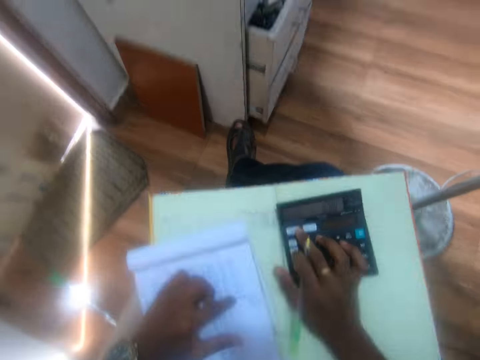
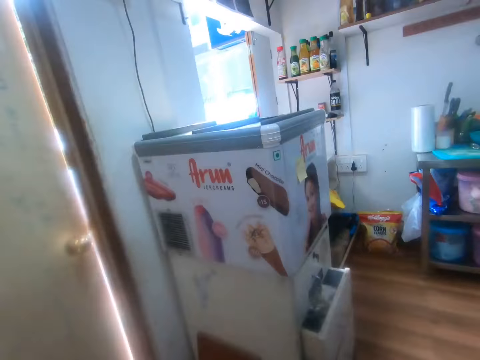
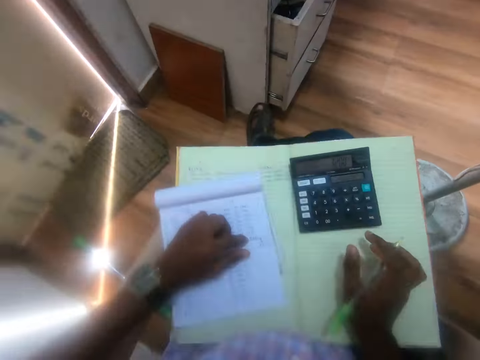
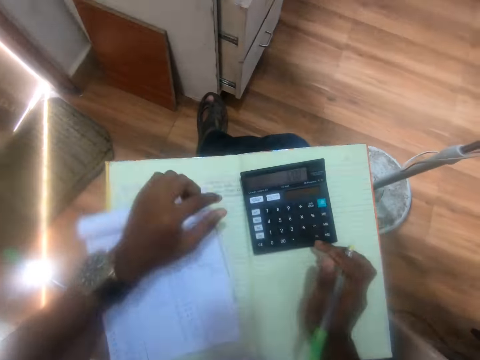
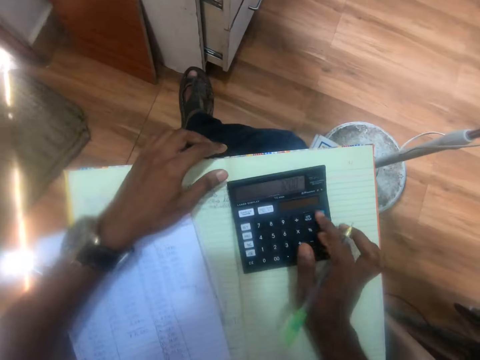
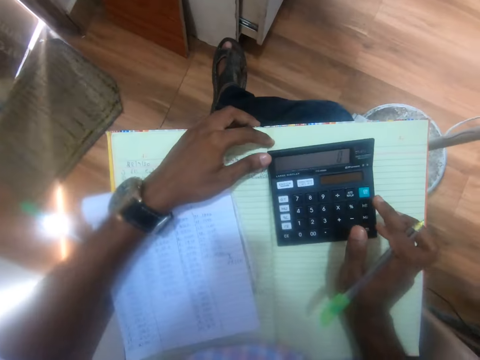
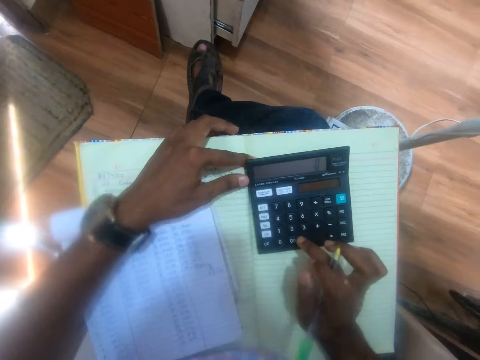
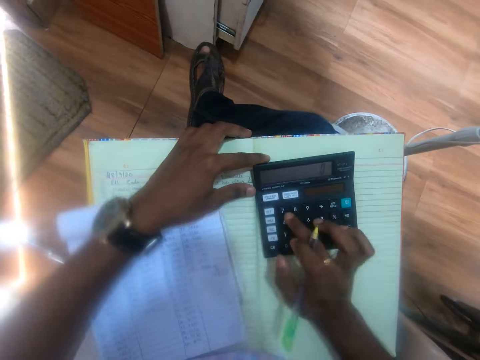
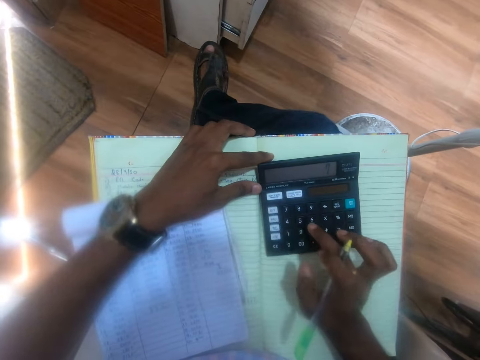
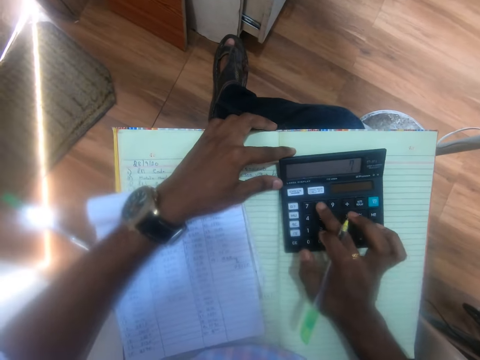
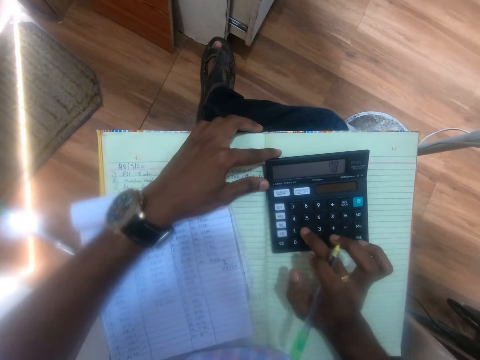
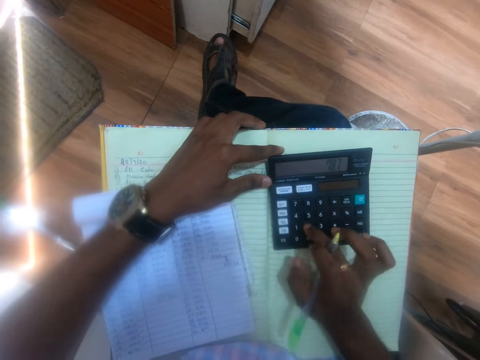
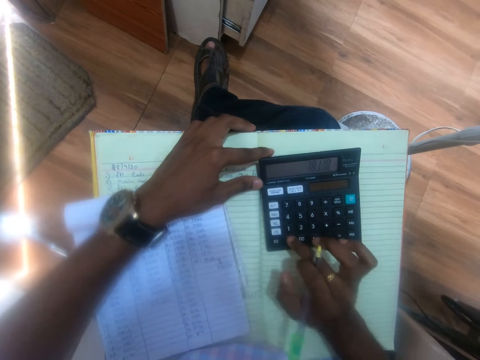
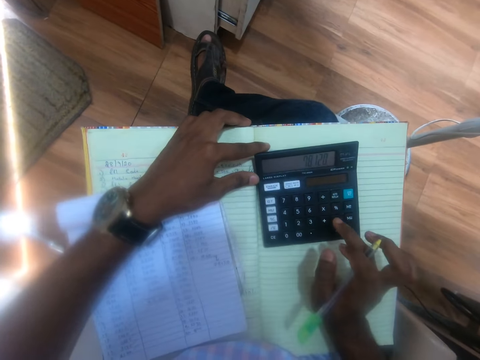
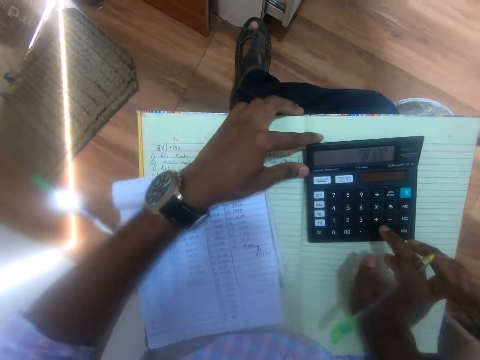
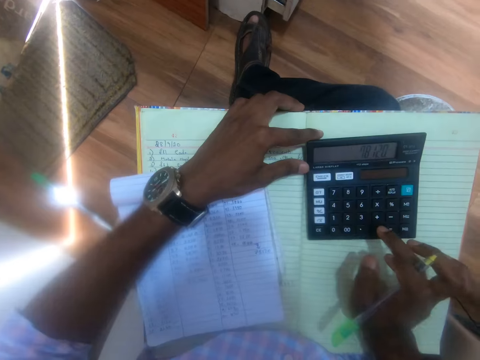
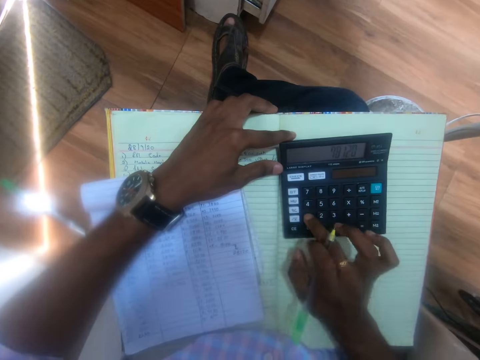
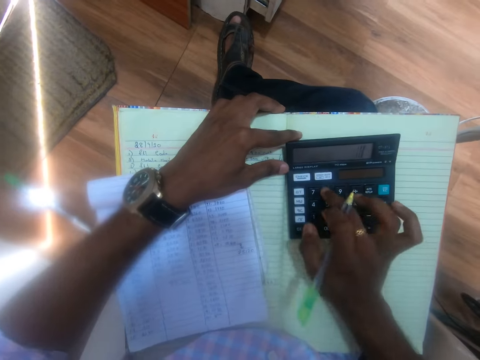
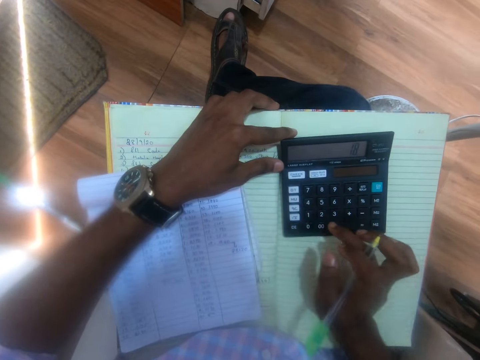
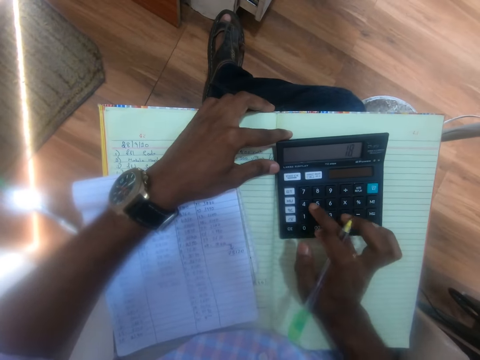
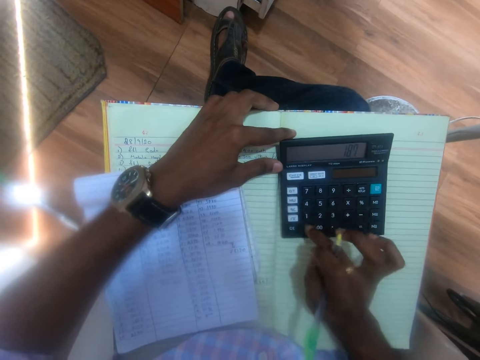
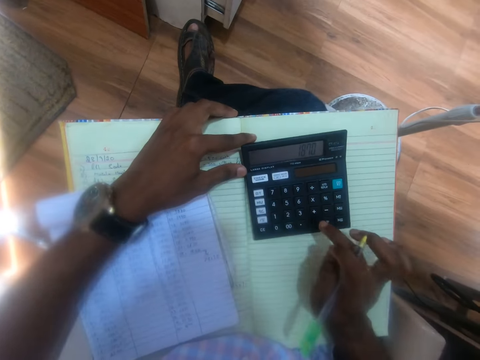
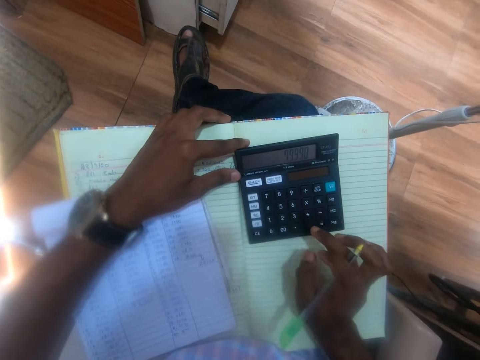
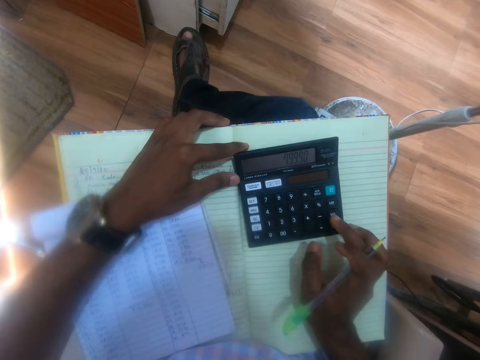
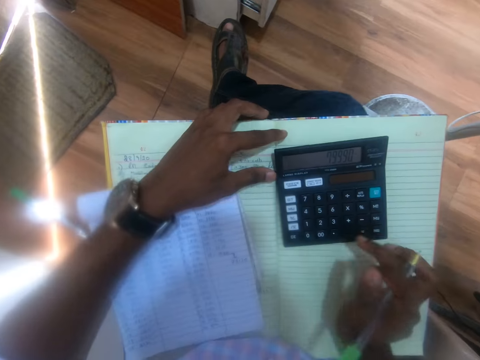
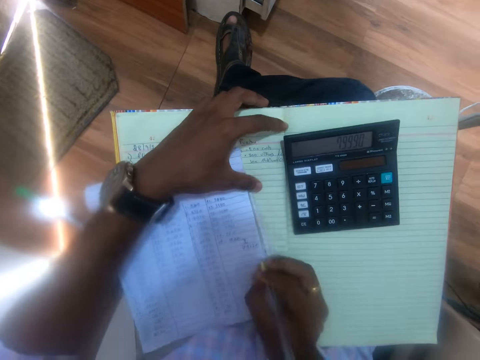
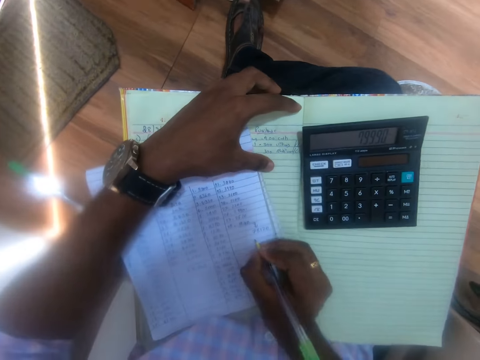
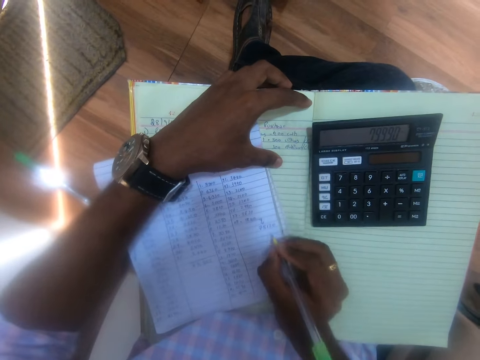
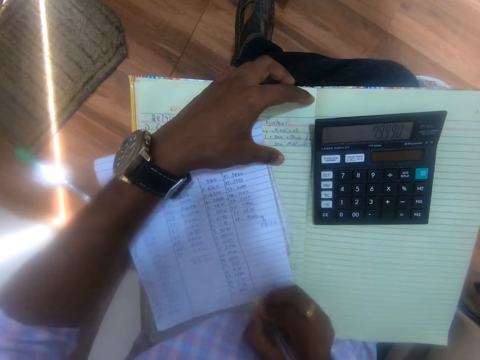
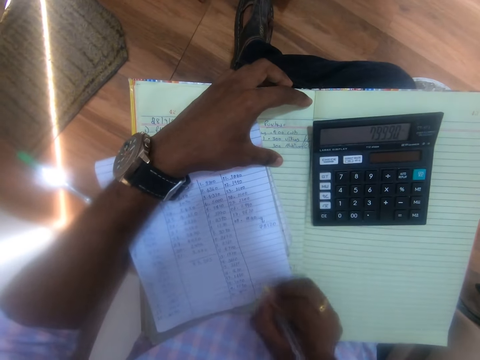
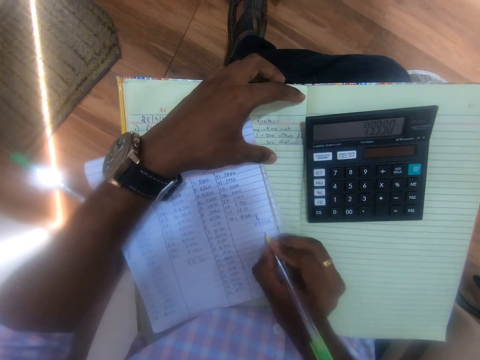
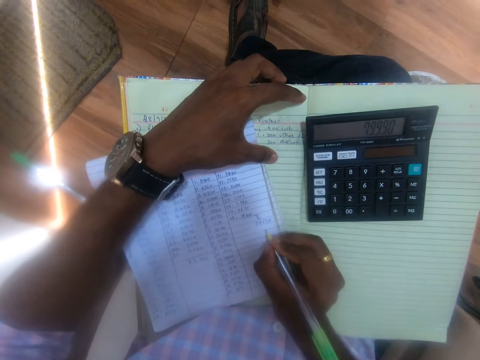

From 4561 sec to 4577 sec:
The camera wearer places his left hand on the book on his legs. He presses the calculator on the book on his legs with his right hand. He holds the calculator on the book on his legs with his left hand. He writes on the book.

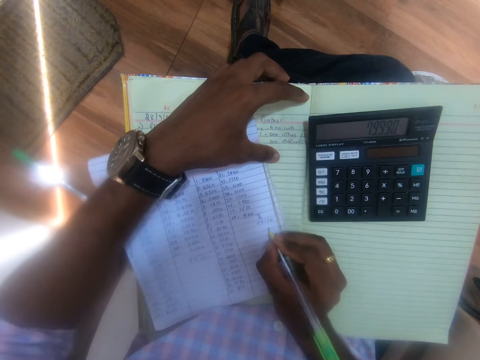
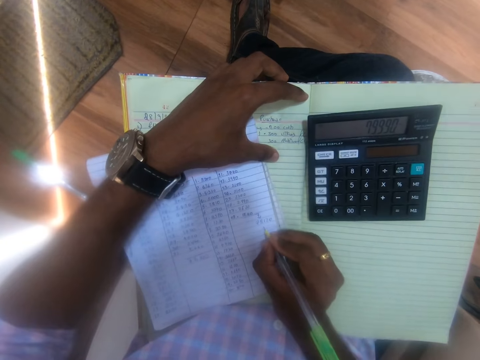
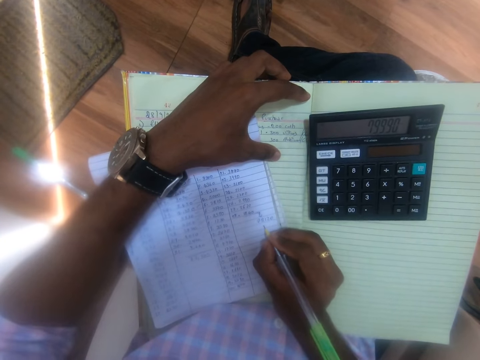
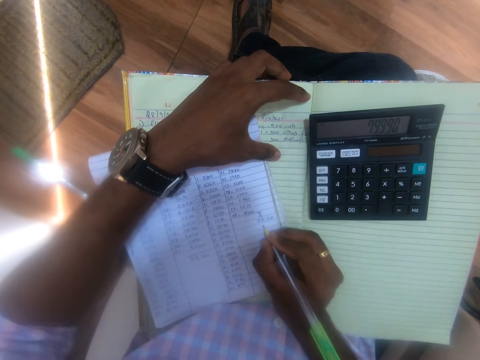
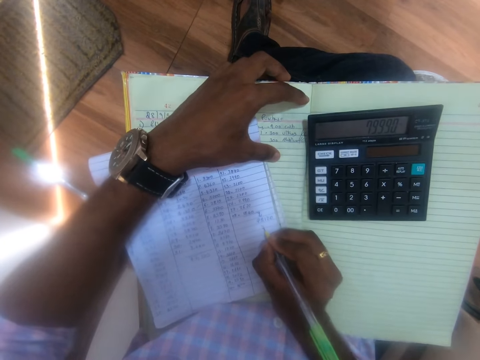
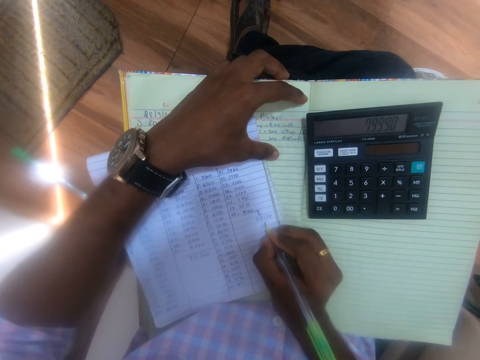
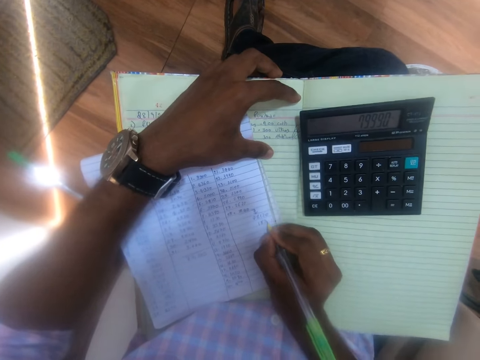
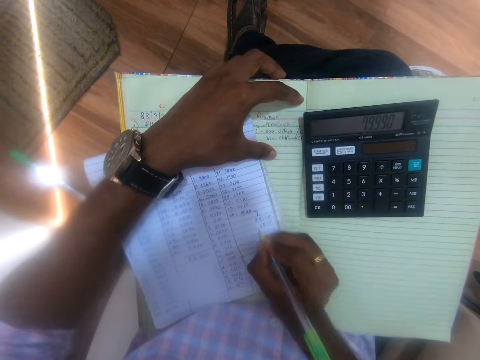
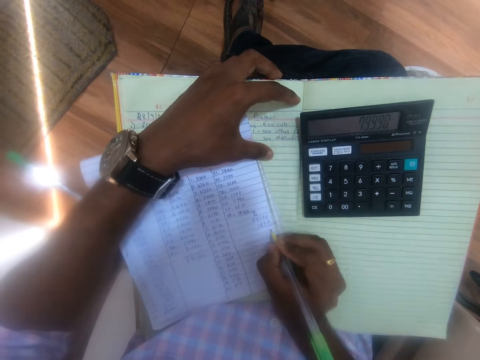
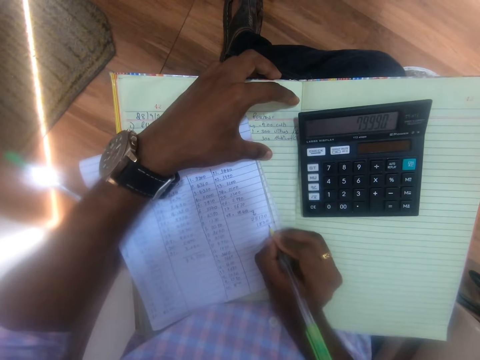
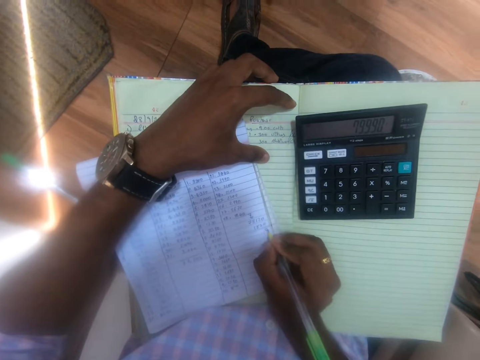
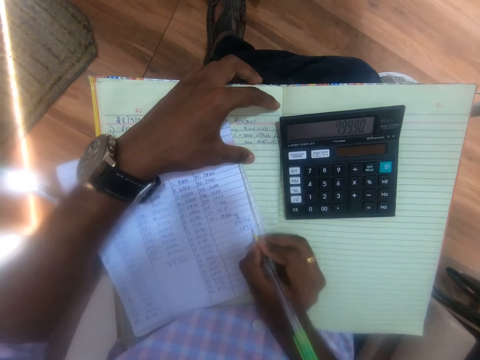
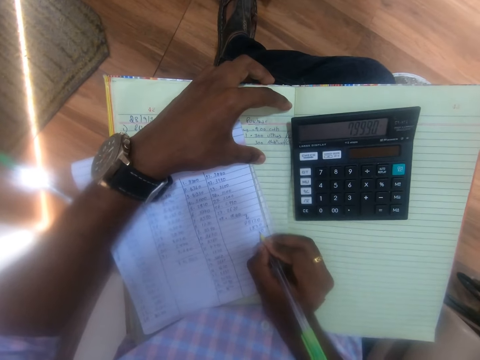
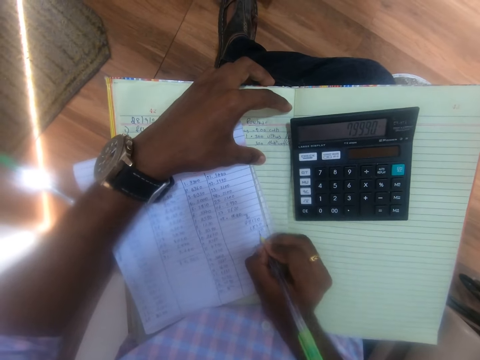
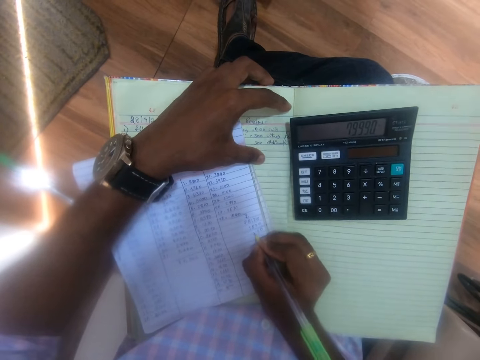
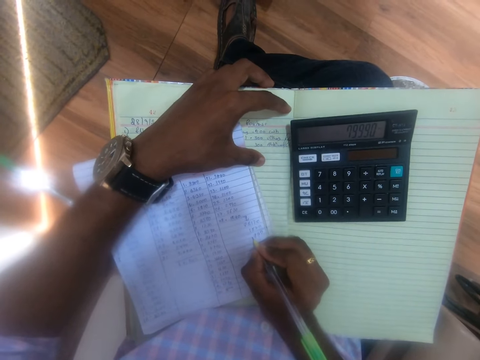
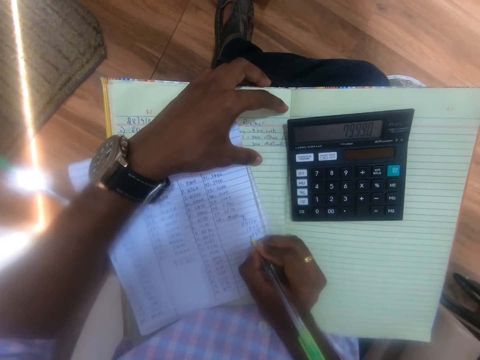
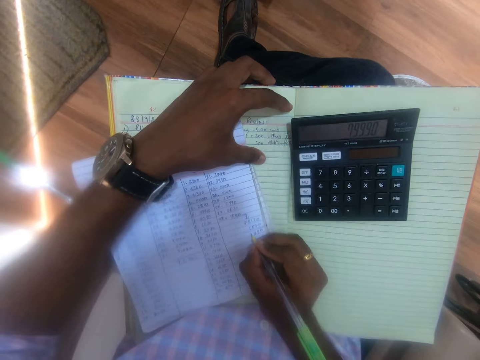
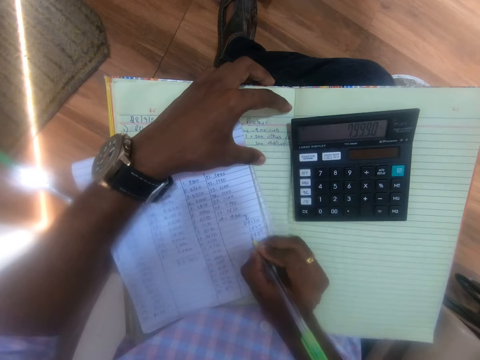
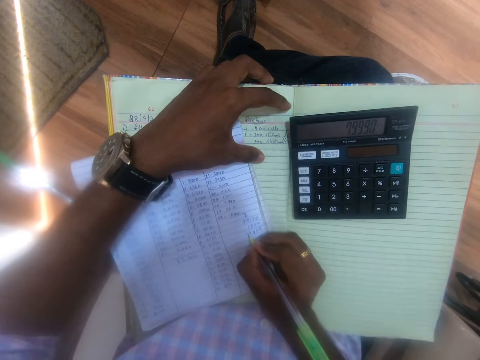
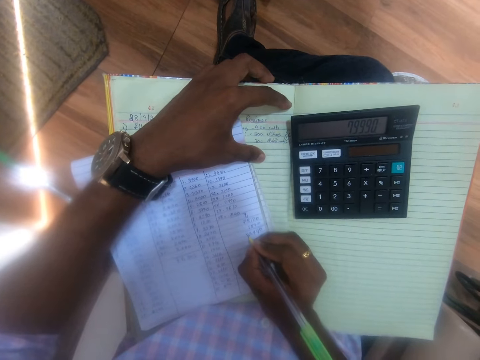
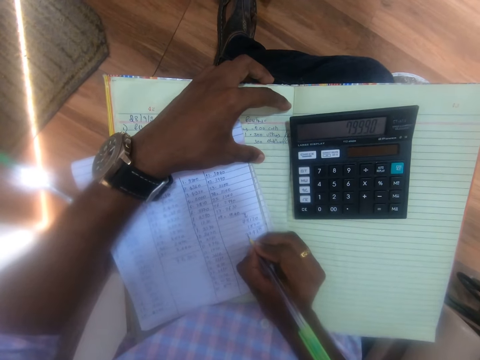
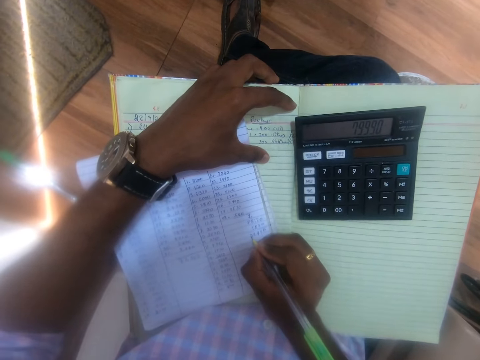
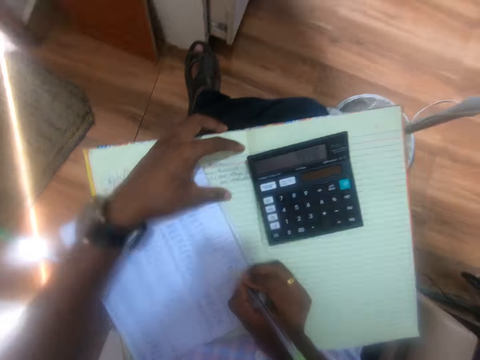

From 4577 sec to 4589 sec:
The camera wearer writes on the book on his legs with a pen in his right hand.
